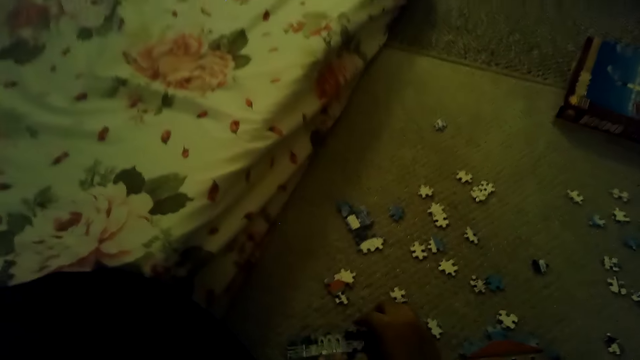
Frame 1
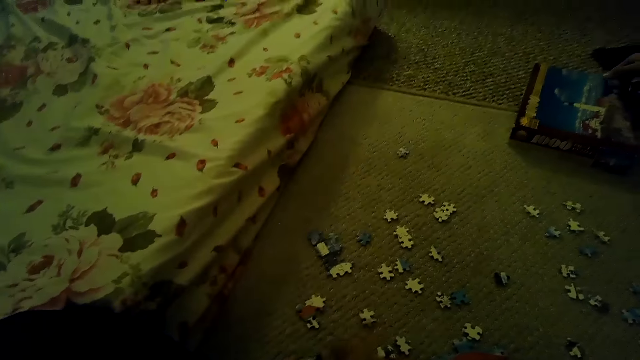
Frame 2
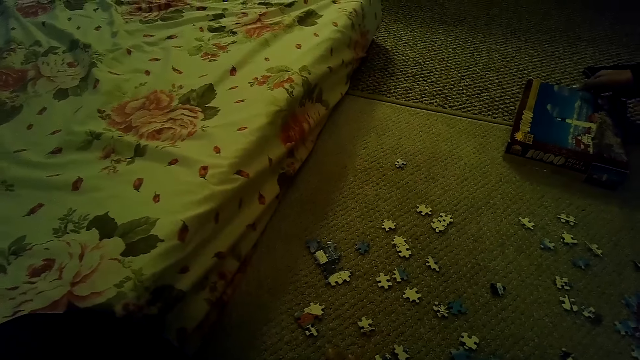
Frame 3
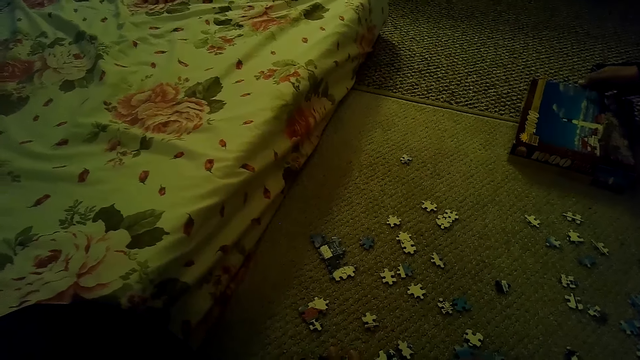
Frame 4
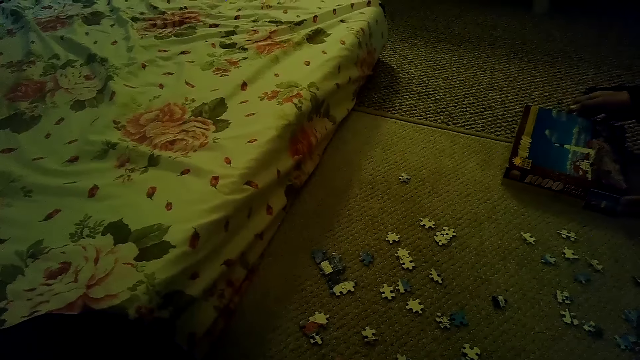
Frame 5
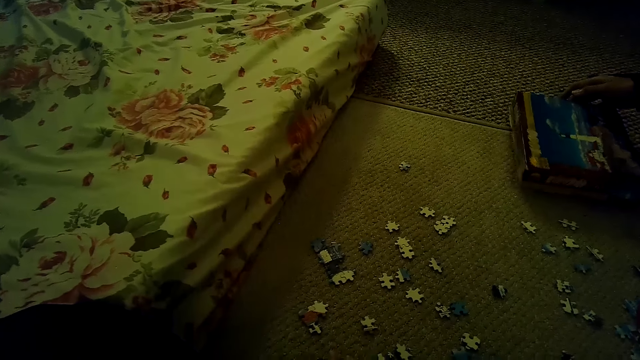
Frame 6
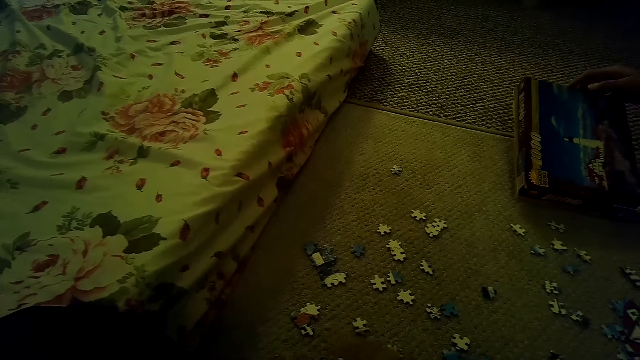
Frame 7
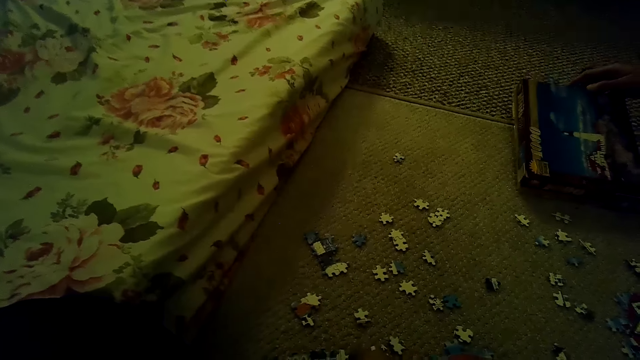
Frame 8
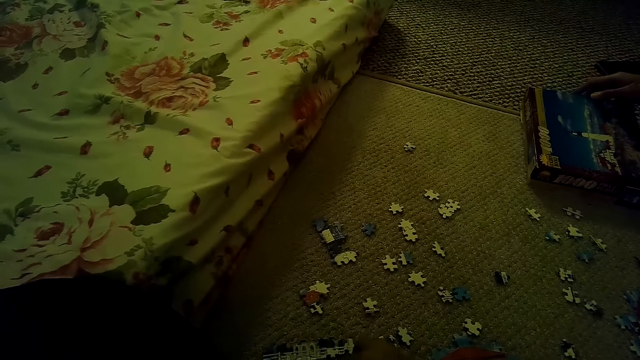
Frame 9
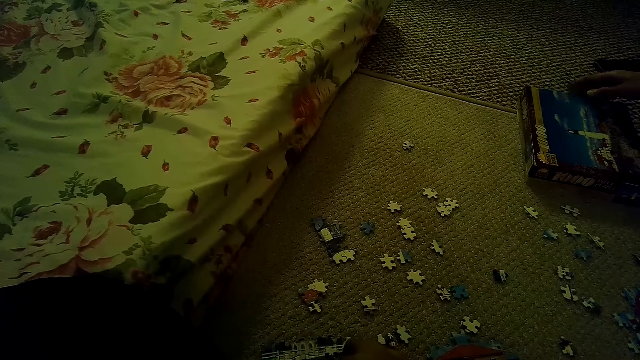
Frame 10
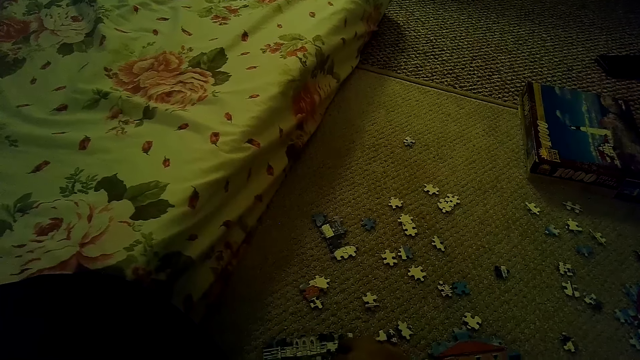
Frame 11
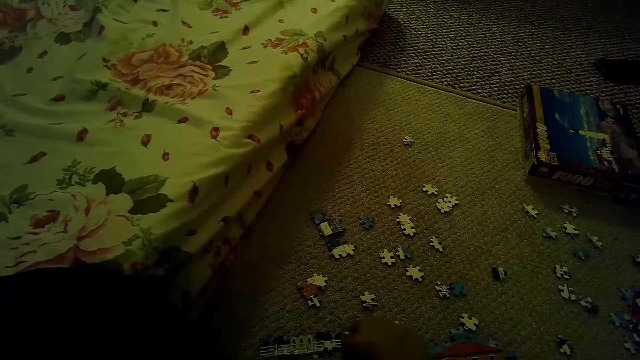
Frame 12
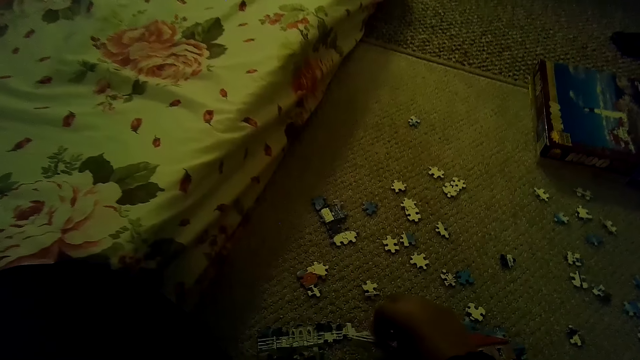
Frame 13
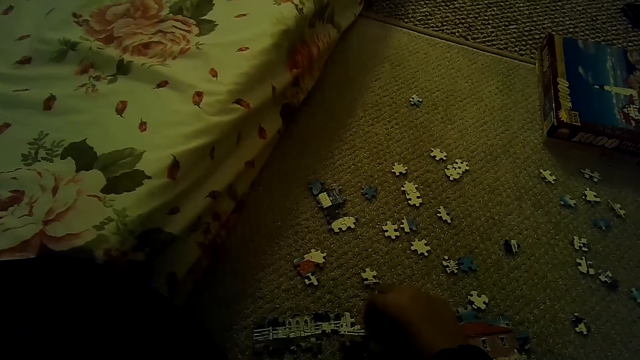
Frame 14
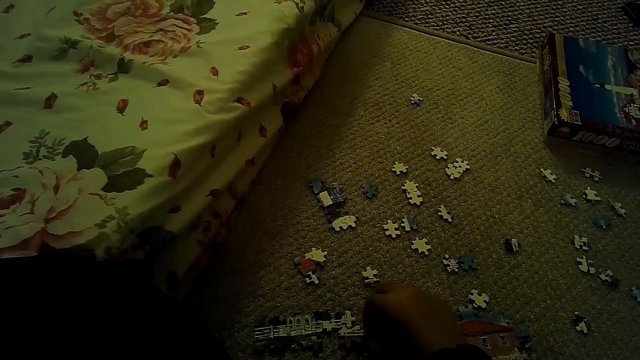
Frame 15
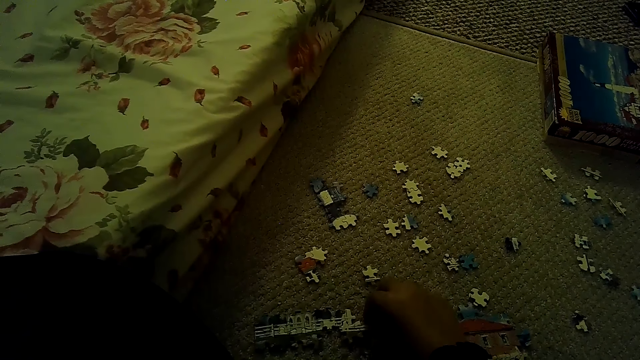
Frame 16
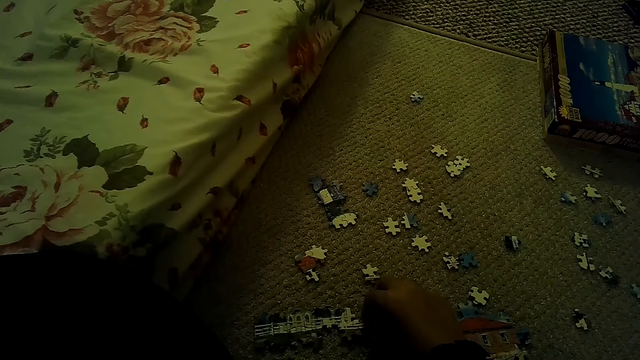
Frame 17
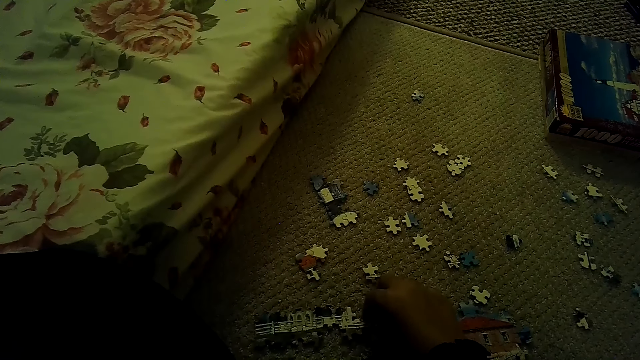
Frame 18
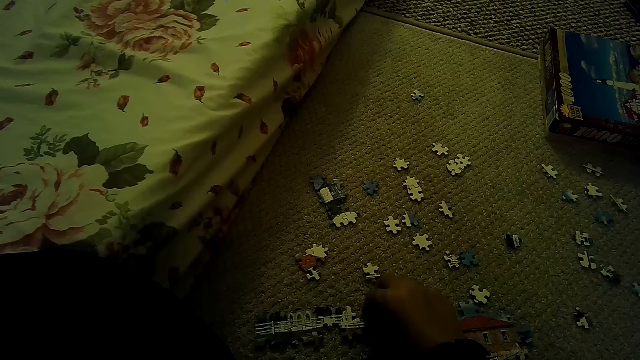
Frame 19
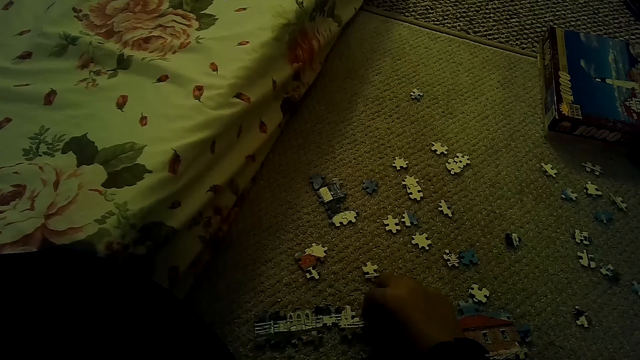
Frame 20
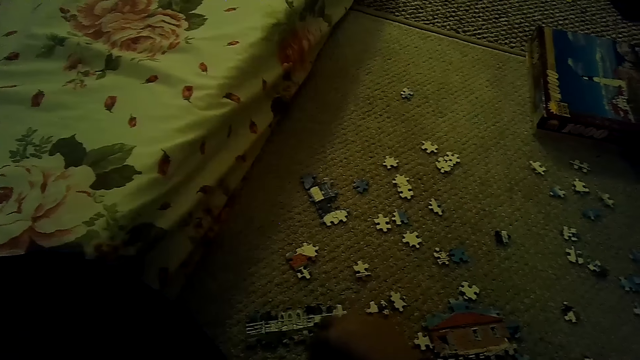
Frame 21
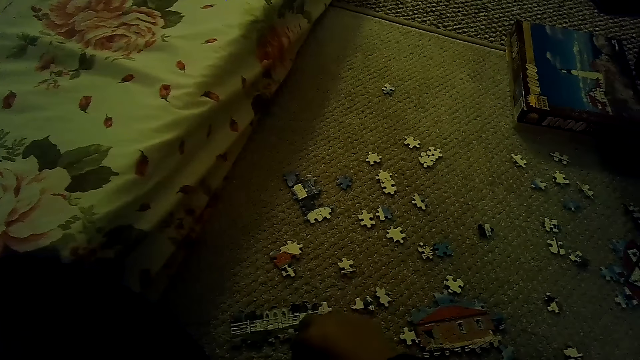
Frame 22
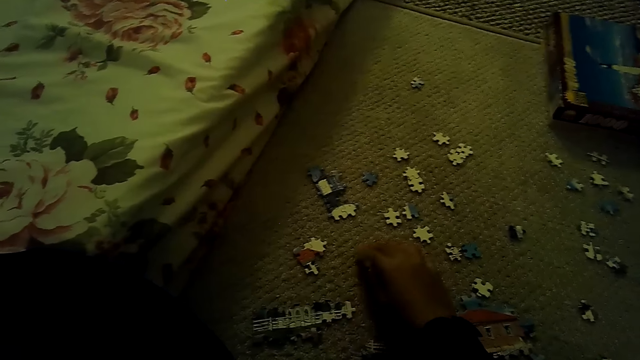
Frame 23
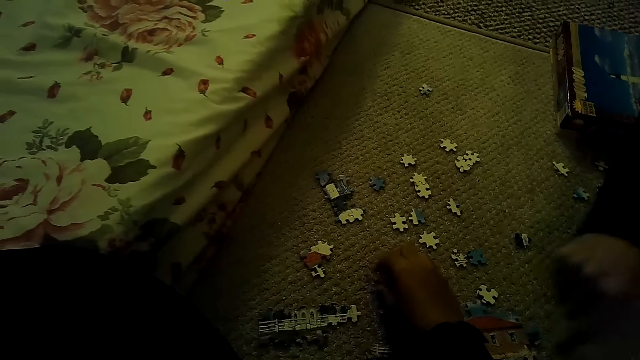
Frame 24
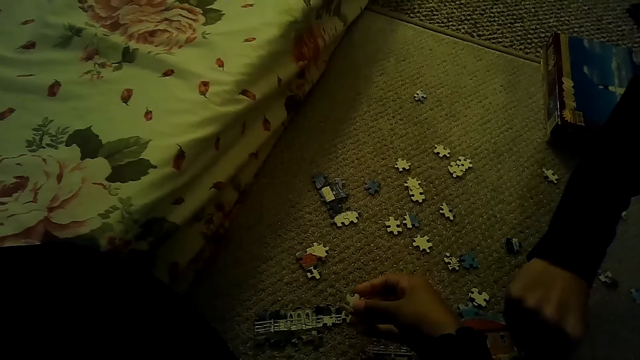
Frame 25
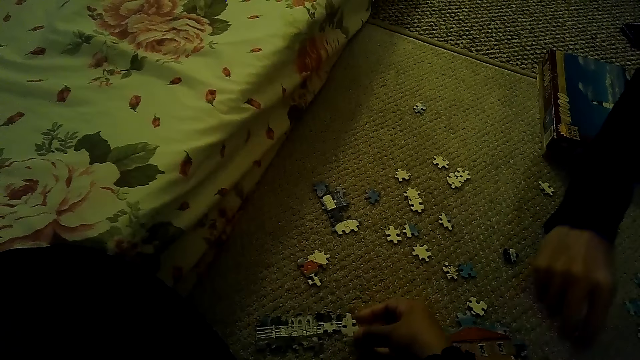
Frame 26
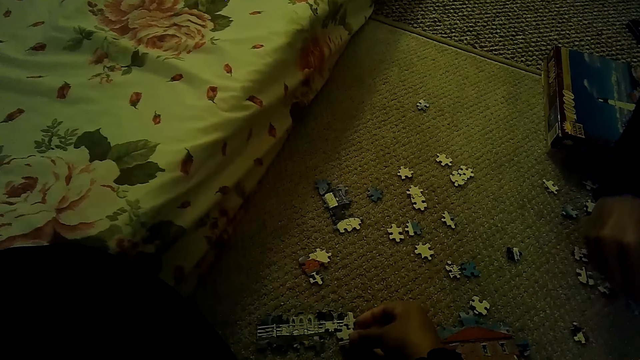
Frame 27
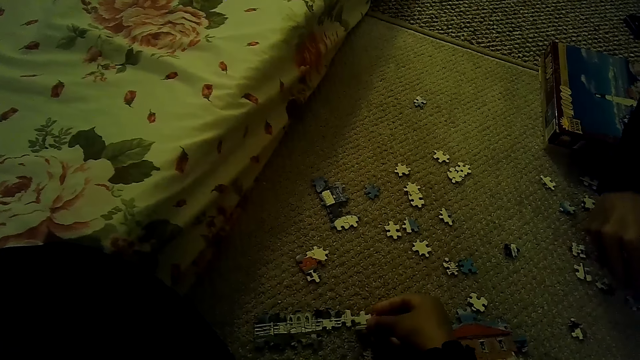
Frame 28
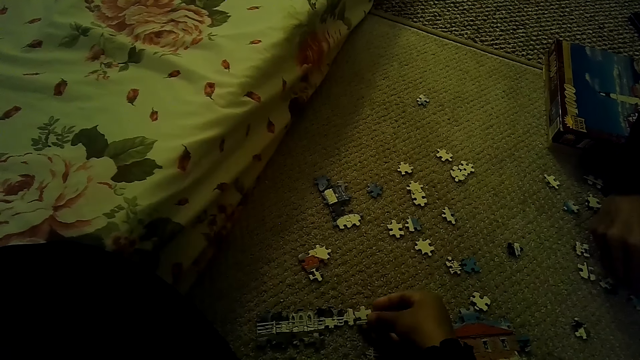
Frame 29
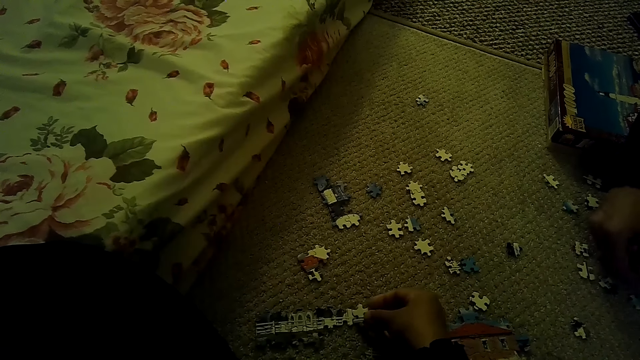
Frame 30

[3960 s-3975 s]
A person moves the box. The camera wearer moves the puzzle pieces. They fix the puzzle pieces. The person picks a puzzle piece.

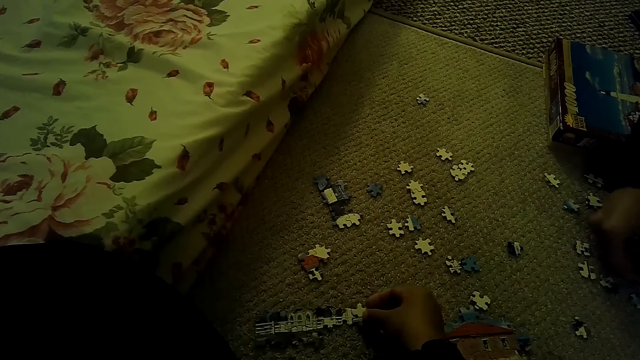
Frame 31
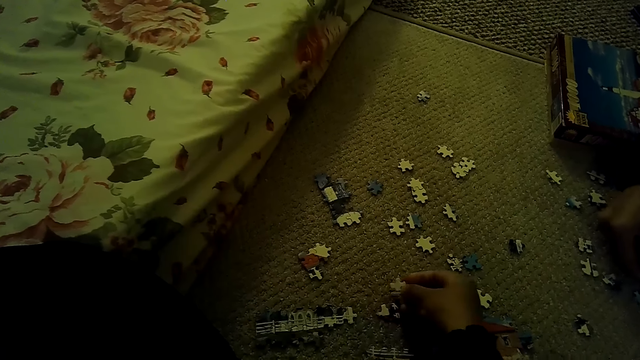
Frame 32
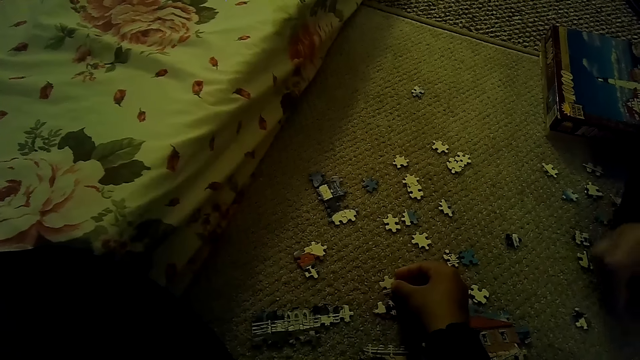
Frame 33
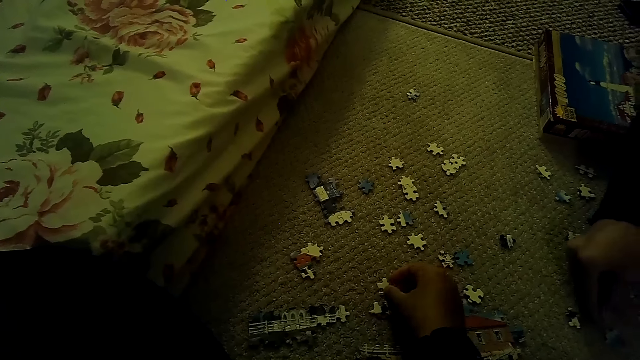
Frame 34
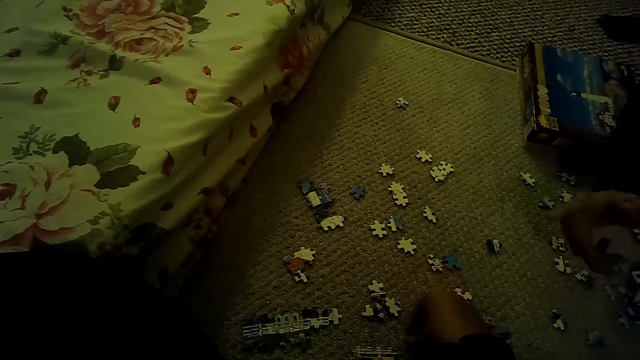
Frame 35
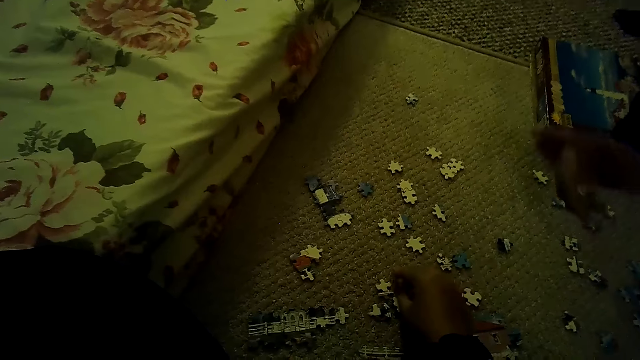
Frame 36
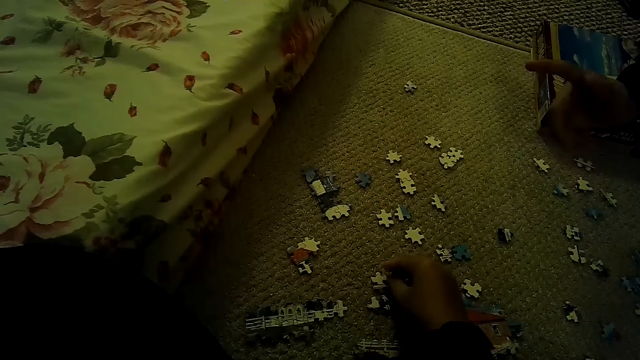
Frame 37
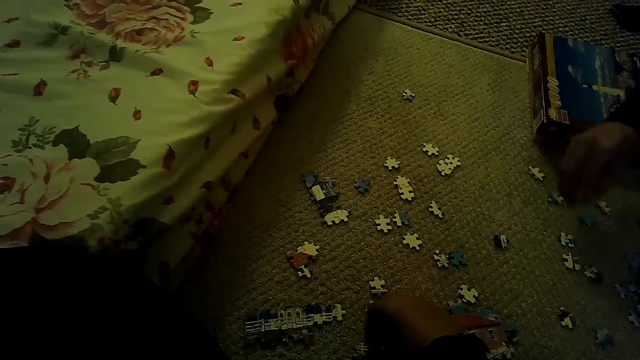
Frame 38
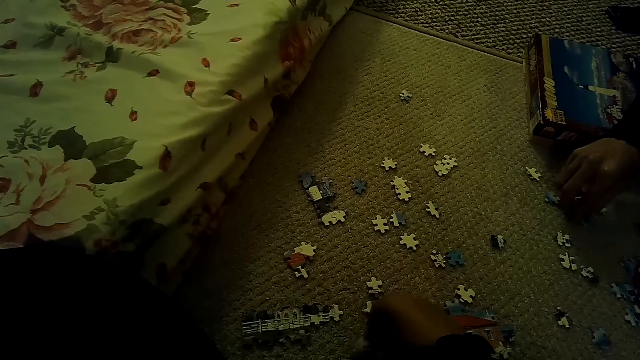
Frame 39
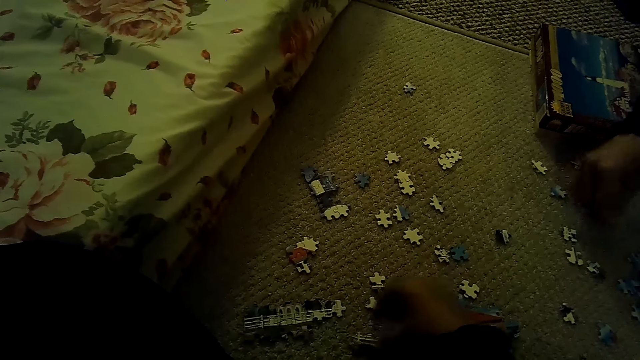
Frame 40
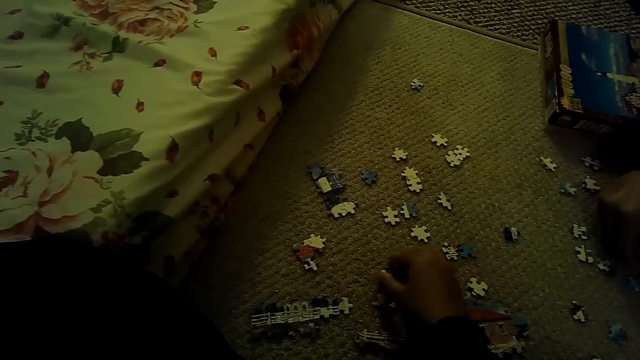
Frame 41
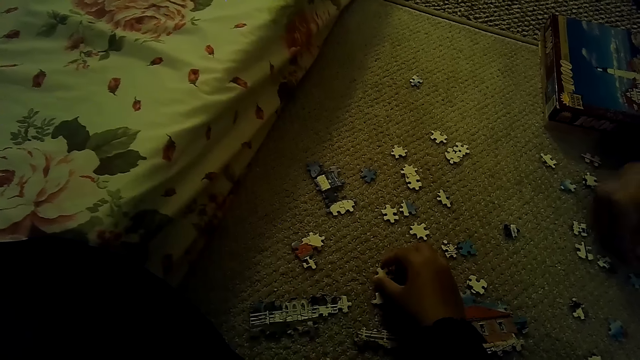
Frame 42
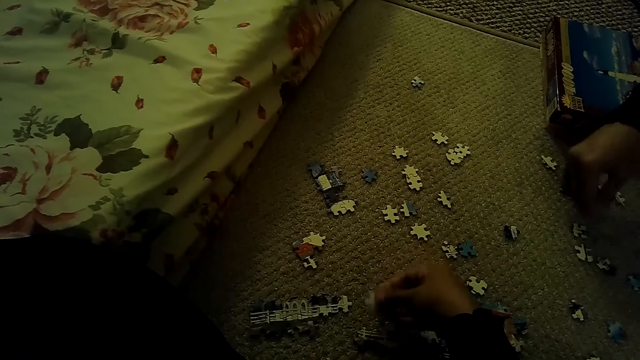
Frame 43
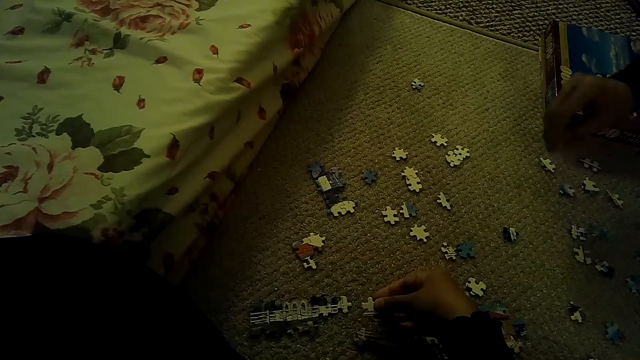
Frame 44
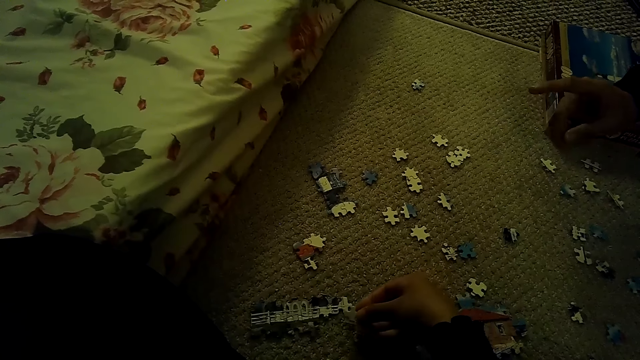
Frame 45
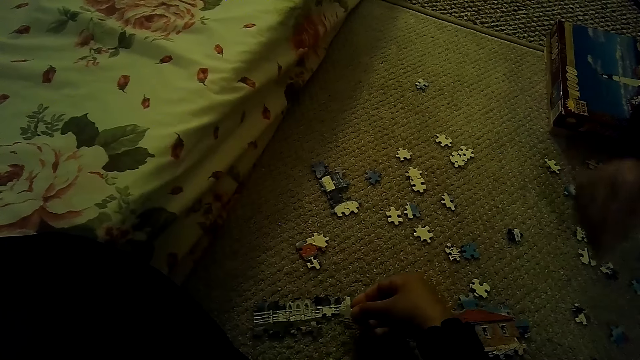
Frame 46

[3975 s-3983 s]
The camera wearer fixes a puzzle piece.
